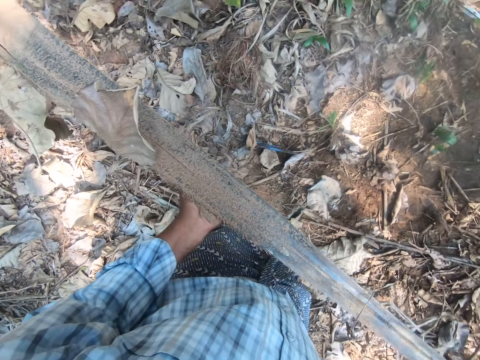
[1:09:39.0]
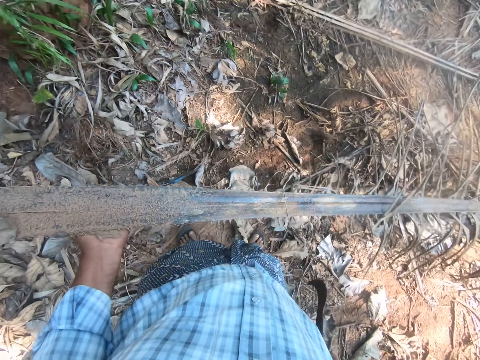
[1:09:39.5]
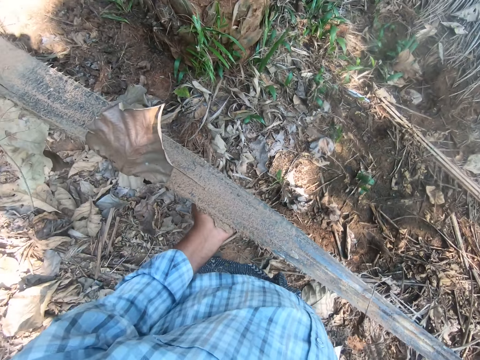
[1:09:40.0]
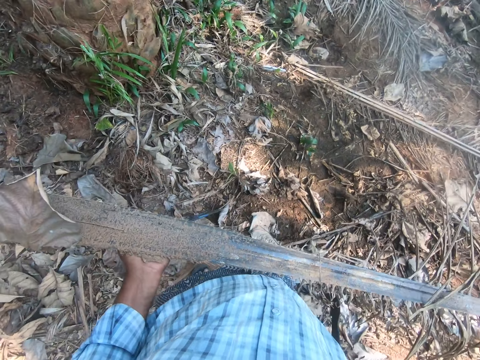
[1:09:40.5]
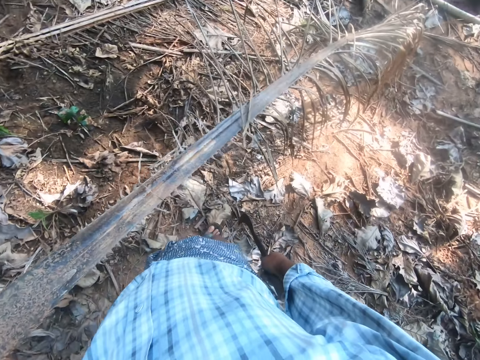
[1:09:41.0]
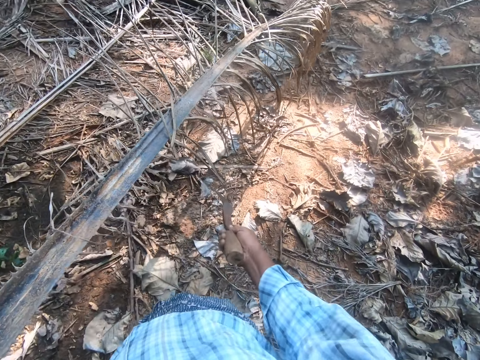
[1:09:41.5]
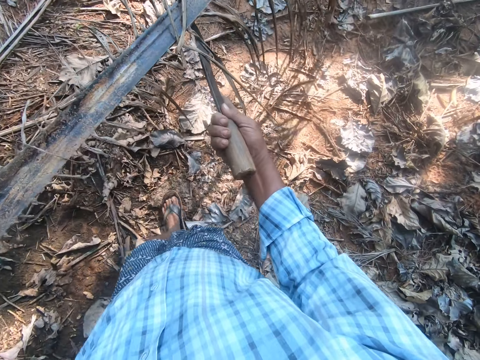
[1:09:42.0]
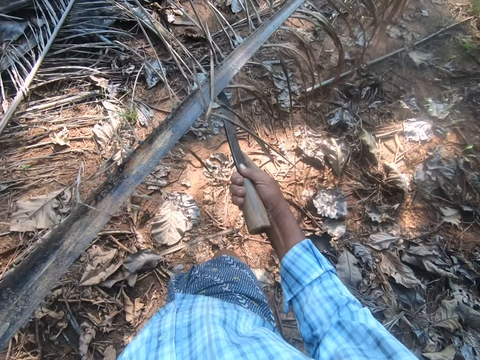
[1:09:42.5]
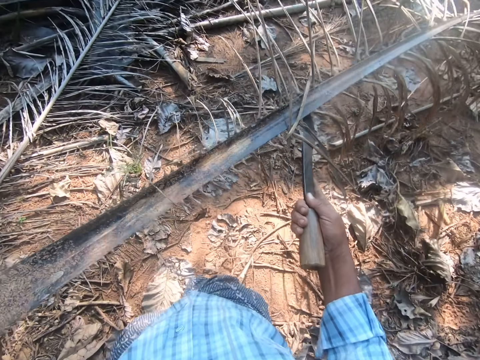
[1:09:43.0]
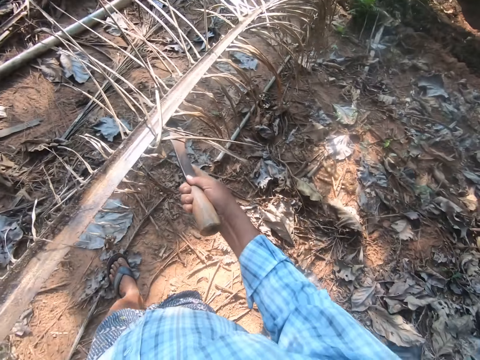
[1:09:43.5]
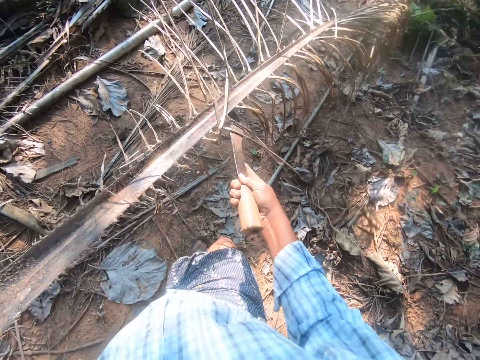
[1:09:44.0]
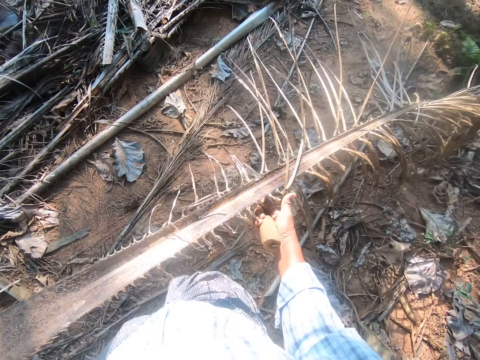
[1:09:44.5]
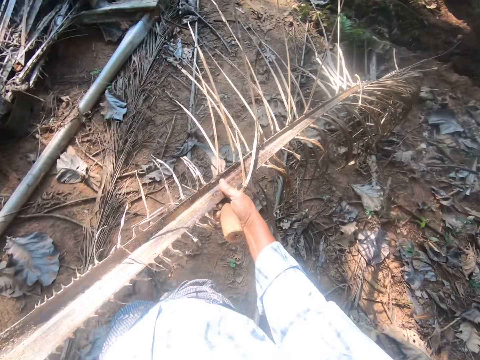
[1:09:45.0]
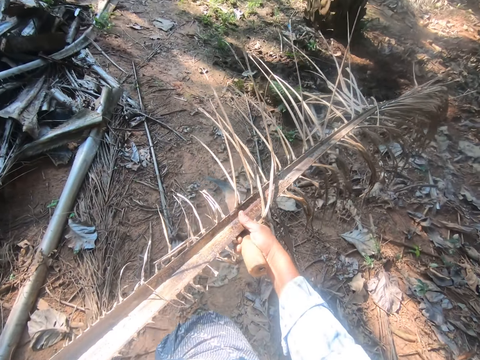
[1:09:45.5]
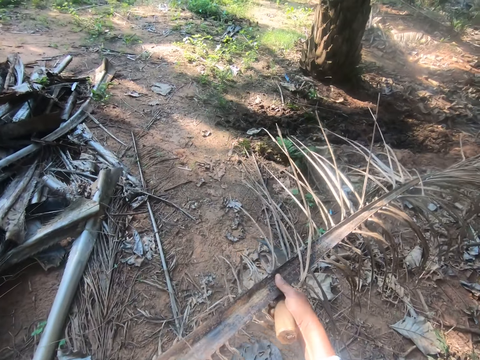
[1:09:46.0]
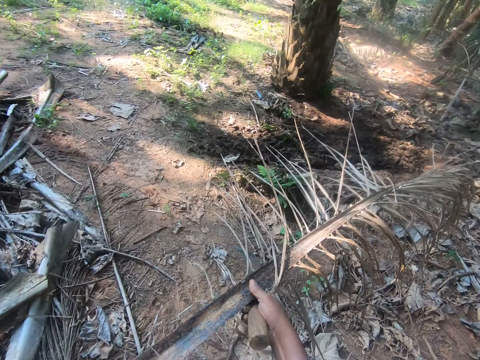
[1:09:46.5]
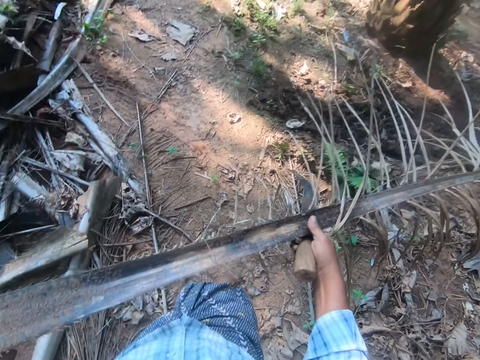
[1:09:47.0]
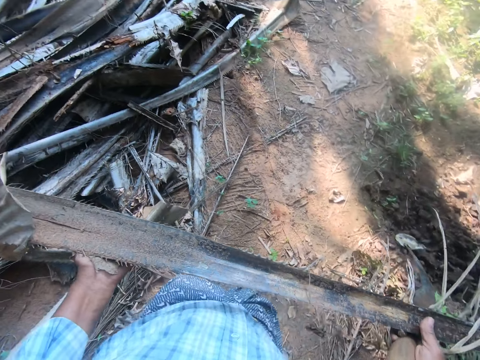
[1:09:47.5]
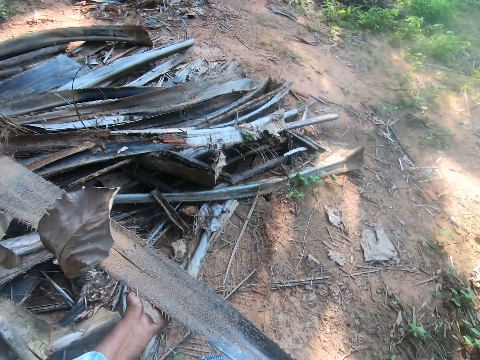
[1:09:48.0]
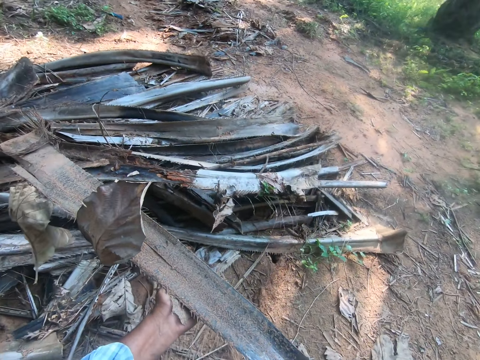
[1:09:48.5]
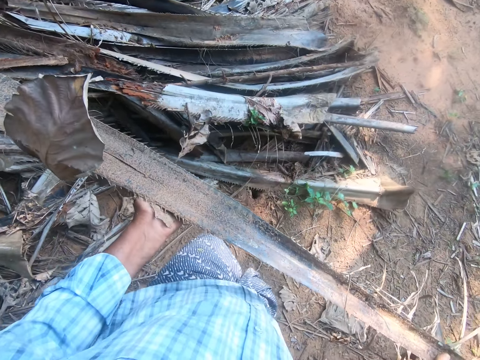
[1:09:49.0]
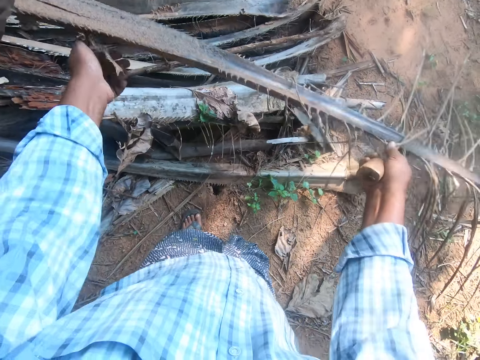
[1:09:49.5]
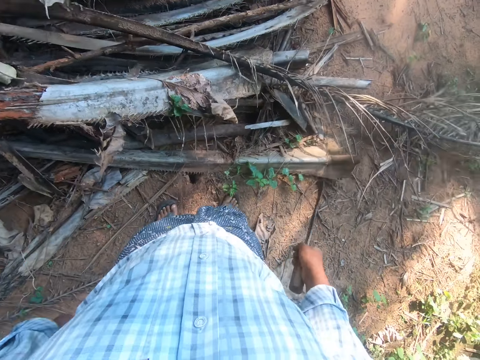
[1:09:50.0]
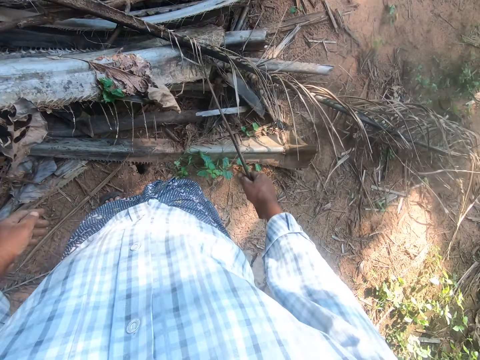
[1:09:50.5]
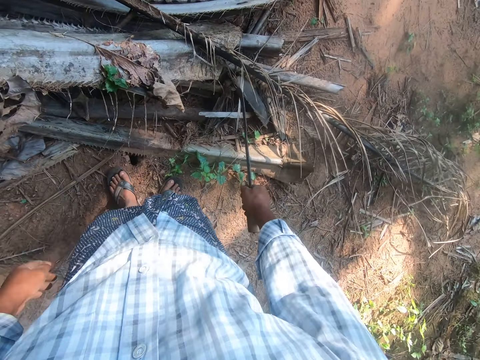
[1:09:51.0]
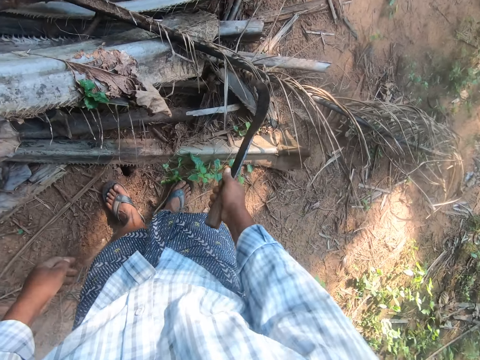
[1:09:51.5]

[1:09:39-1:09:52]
The camera wearer stands in the farm, supports the leaf with the machete, and walks in the farm. They hold the leaf with a hand. They drop the palm frond on a pile of palm fronds.

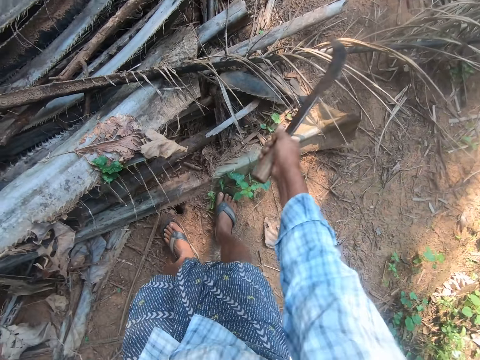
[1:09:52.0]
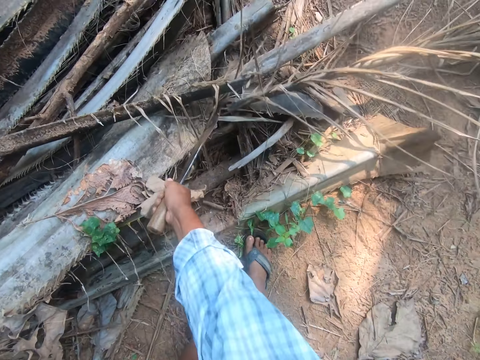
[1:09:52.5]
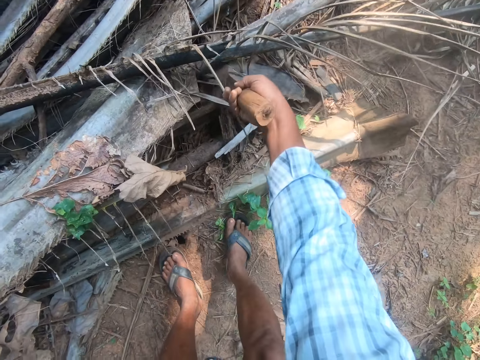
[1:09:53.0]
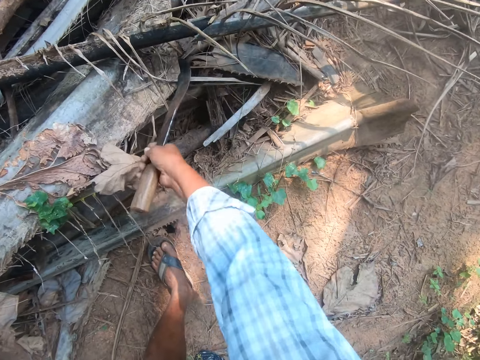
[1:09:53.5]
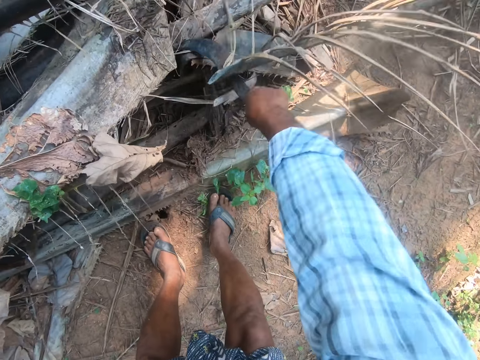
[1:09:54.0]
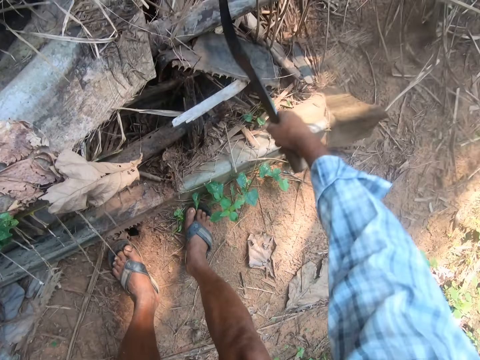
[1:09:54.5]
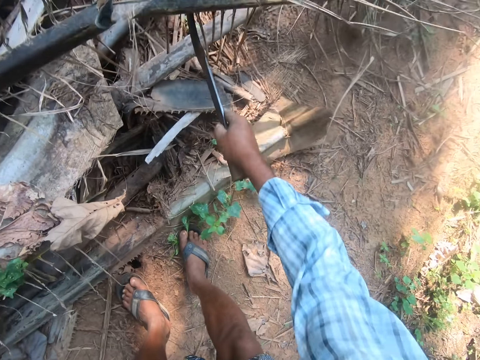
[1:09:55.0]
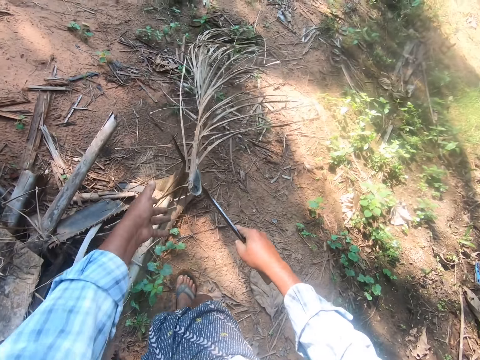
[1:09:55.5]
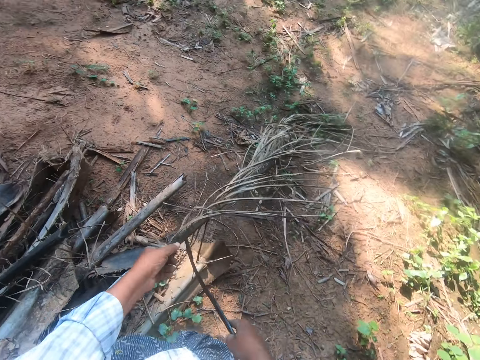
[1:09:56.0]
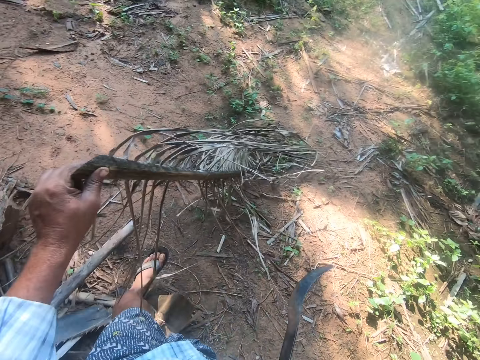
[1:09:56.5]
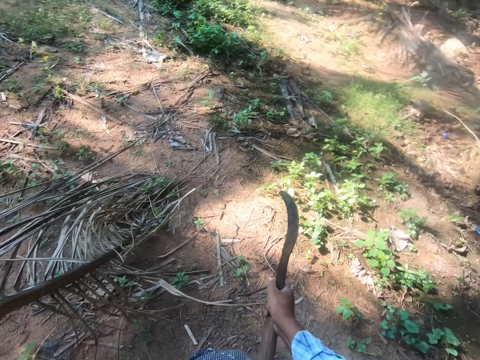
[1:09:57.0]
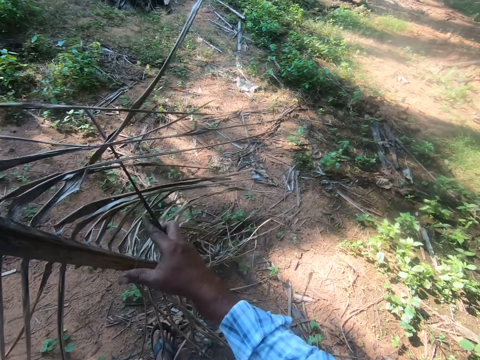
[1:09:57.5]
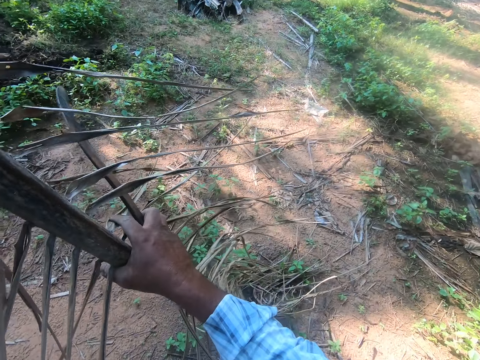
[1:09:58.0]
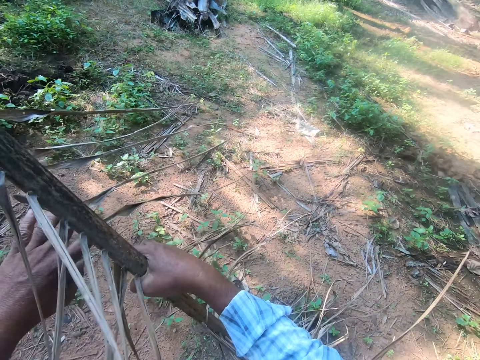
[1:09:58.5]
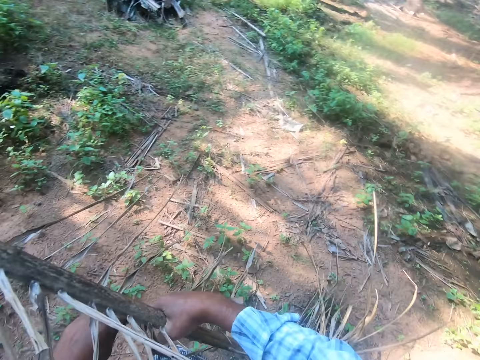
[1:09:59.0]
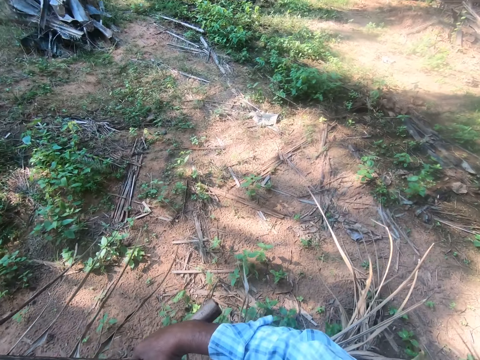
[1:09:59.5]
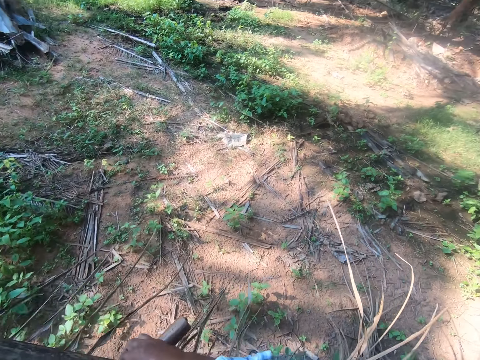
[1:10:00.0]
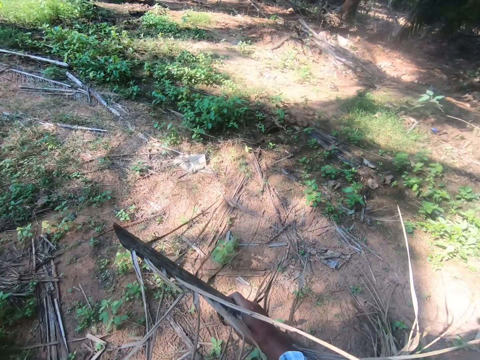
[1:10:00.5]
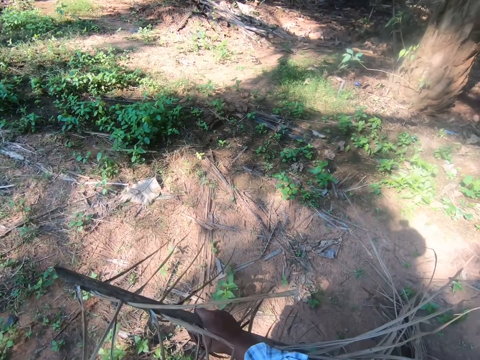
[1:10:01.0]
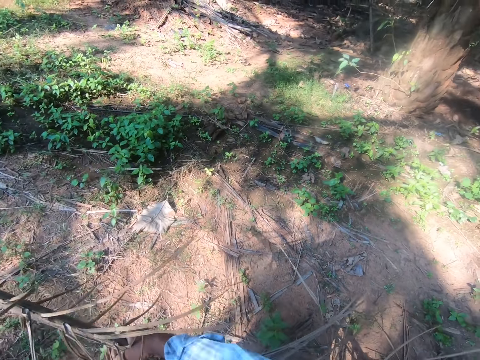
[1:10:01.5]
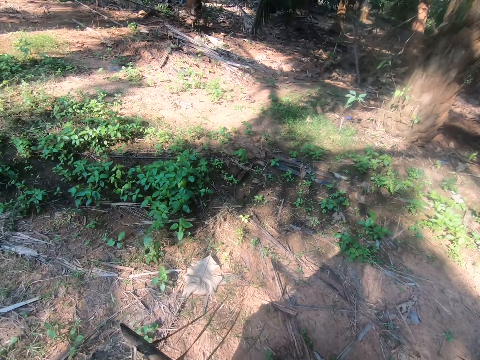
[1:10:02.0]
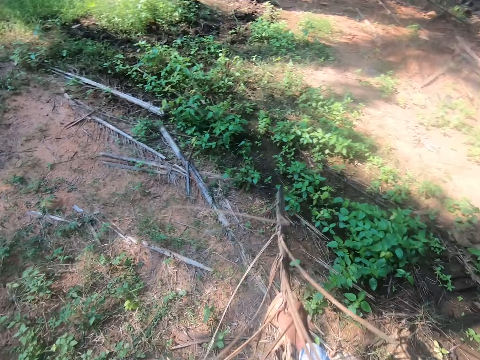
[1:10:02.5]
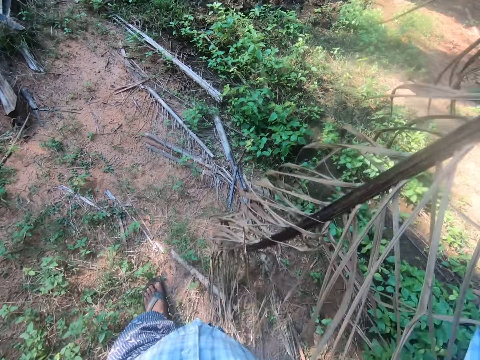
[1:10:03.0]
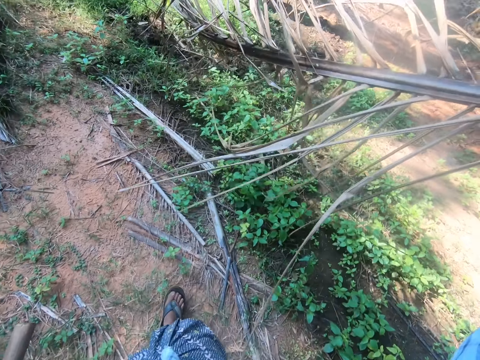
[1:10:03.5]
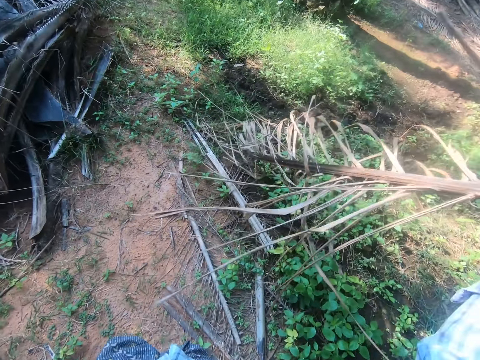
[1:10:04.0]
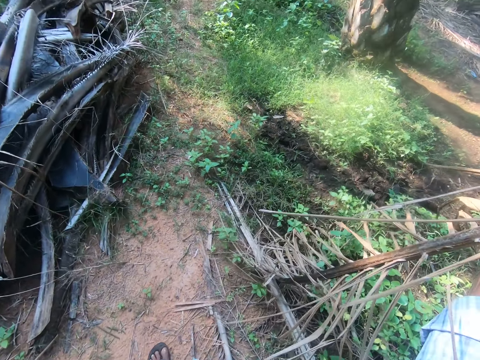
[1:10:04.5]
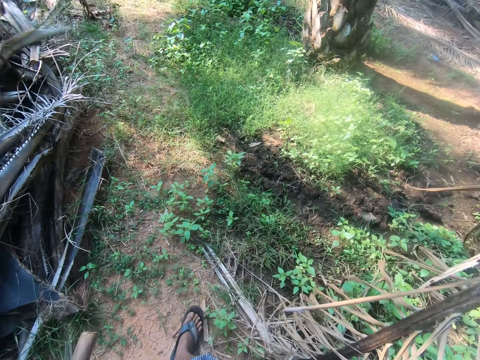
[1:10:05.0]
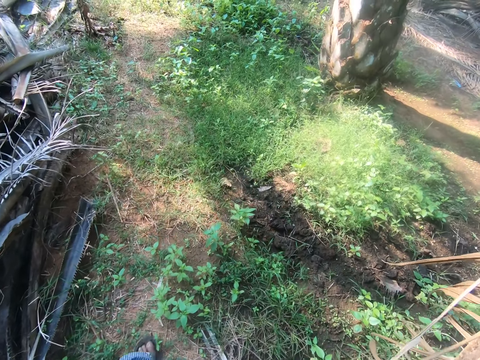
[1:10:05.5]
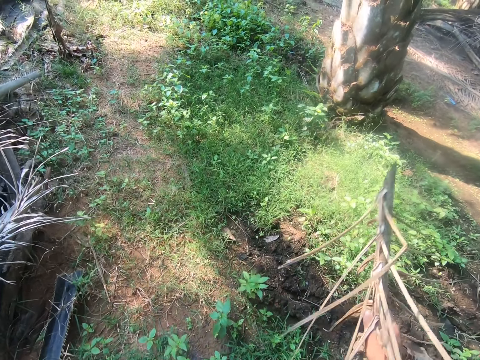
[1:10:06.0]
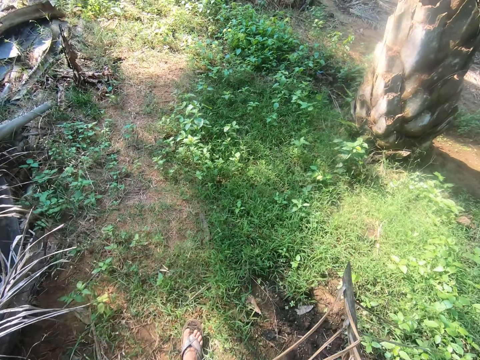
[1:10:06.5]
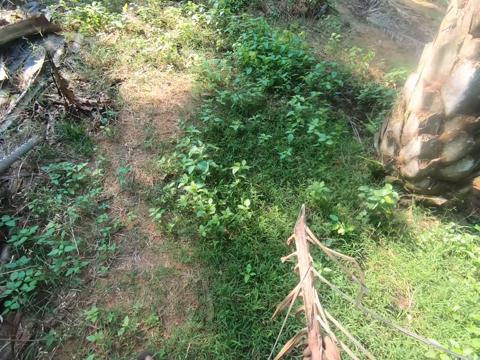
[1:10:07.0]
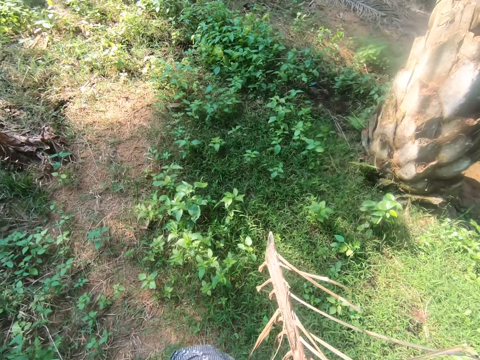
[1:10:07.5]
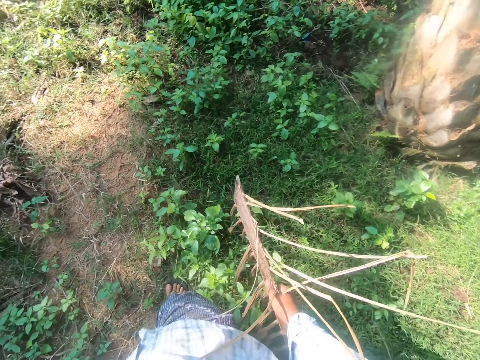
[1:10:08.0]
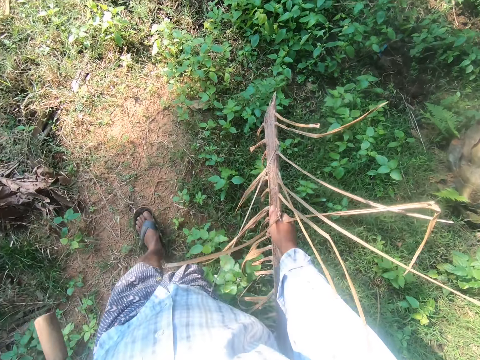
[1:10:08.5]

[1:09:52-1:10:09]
The camera wearer cuts the palm frond with the sickle or machete in his right hand. He pulls the machete off the leaf, holds the cut portion with his hand, and raises the machete. He holds the leaf with both hands. He carries the cut palm frond with his right hand. He walks in the farm, pulls the leaf, raises the leaf, and rests the leaf on the ground. He walks in the farm.
